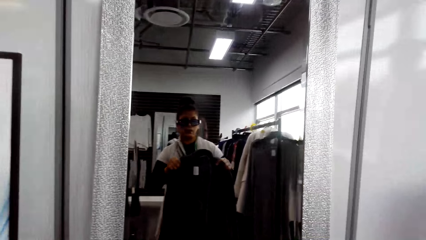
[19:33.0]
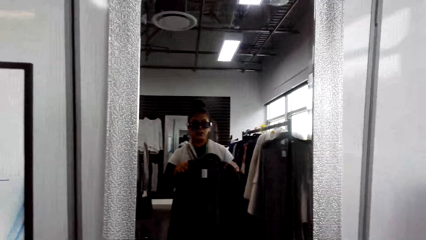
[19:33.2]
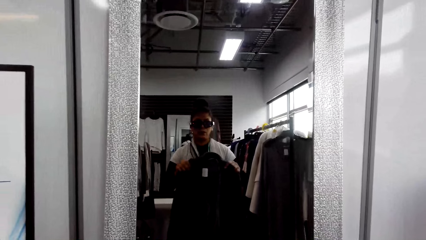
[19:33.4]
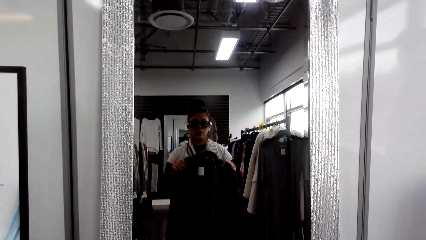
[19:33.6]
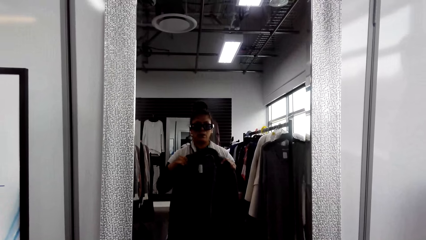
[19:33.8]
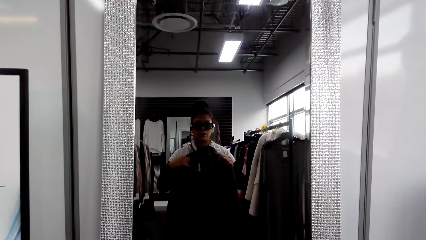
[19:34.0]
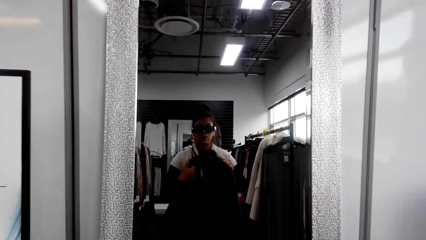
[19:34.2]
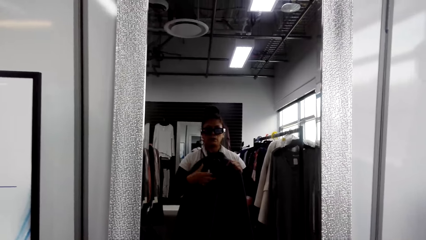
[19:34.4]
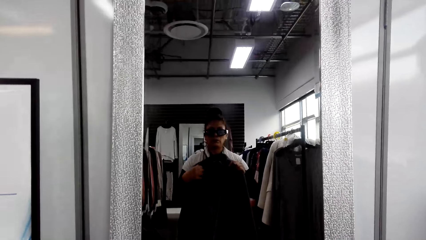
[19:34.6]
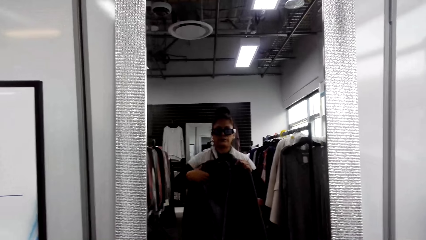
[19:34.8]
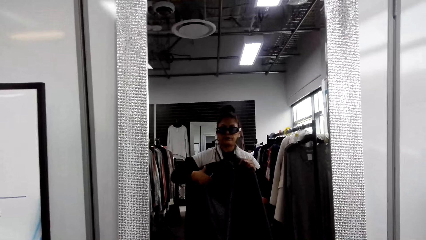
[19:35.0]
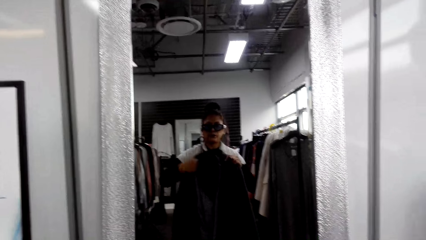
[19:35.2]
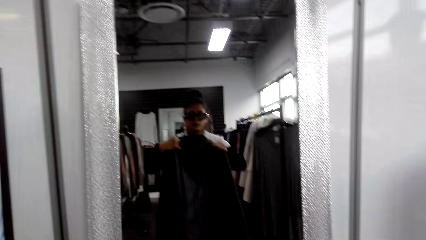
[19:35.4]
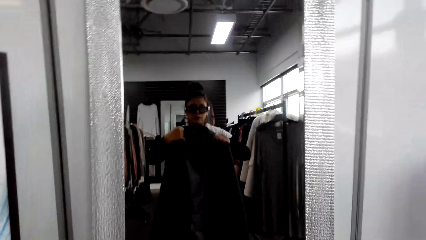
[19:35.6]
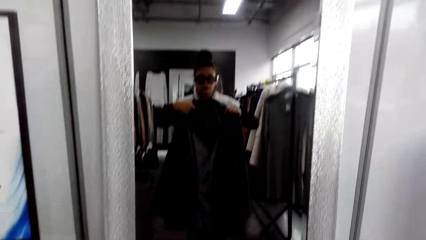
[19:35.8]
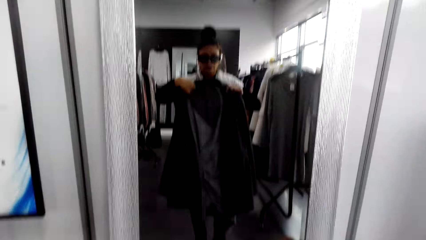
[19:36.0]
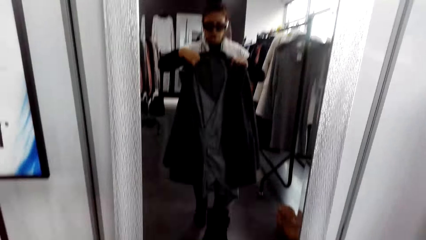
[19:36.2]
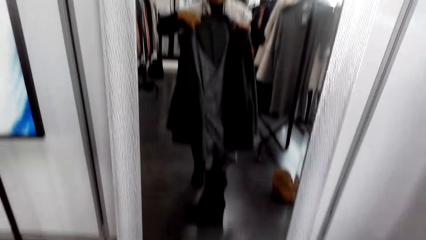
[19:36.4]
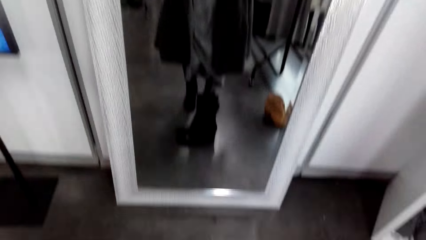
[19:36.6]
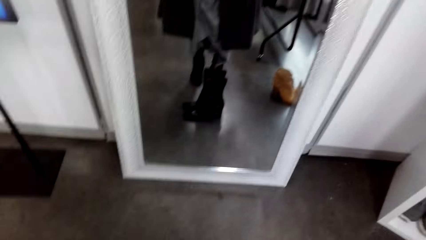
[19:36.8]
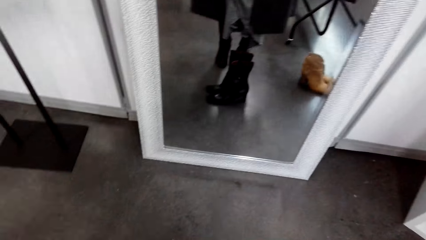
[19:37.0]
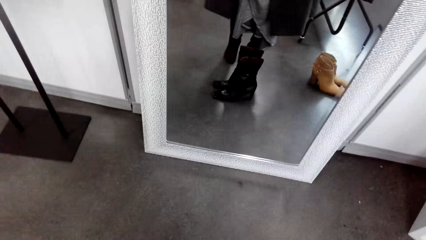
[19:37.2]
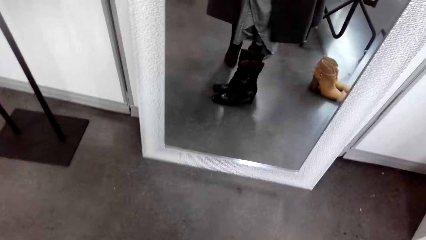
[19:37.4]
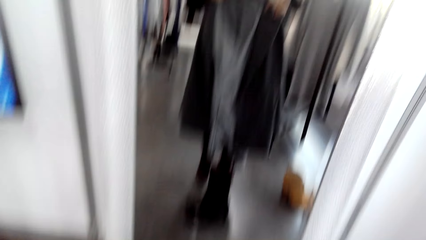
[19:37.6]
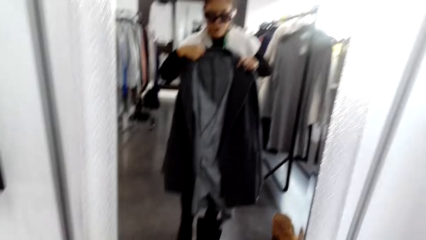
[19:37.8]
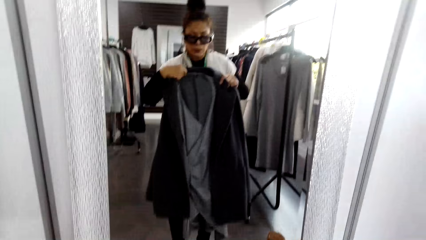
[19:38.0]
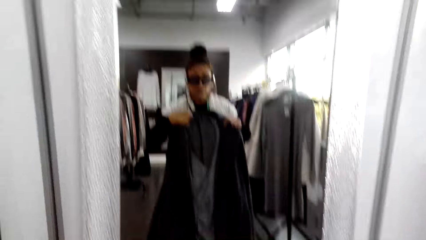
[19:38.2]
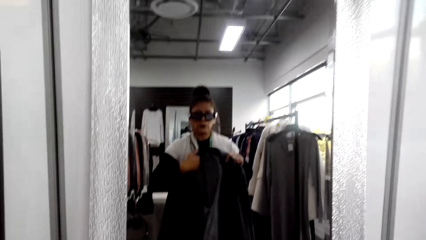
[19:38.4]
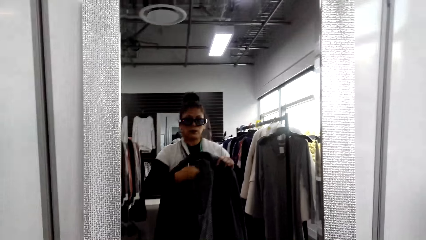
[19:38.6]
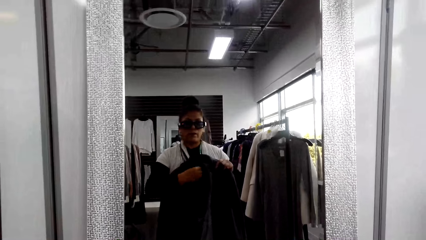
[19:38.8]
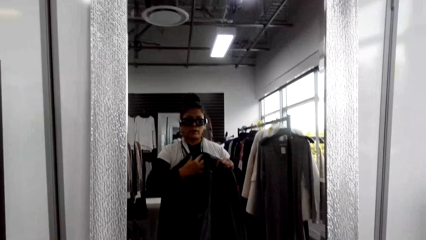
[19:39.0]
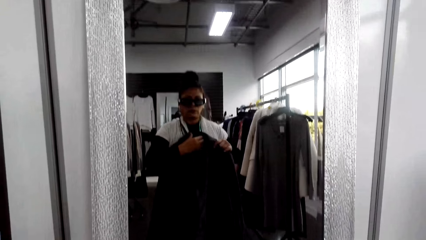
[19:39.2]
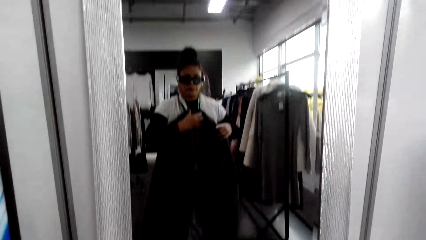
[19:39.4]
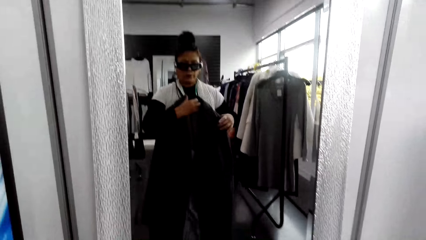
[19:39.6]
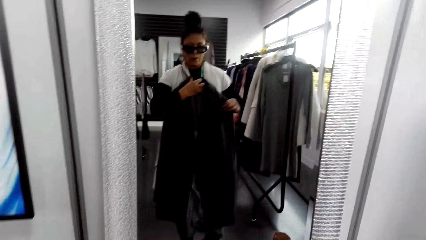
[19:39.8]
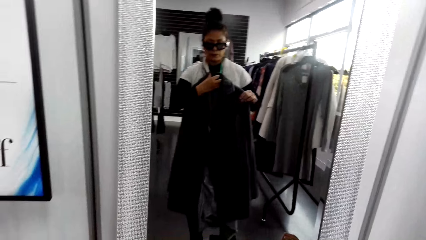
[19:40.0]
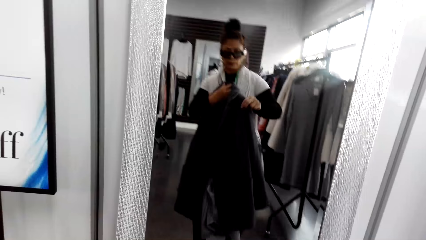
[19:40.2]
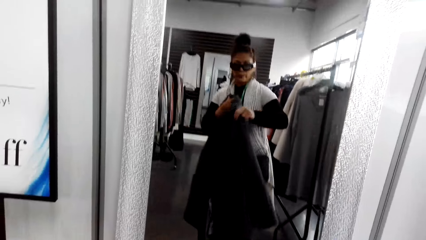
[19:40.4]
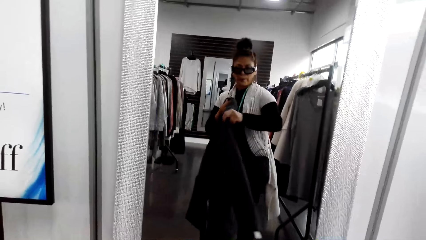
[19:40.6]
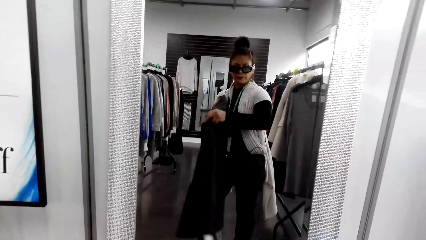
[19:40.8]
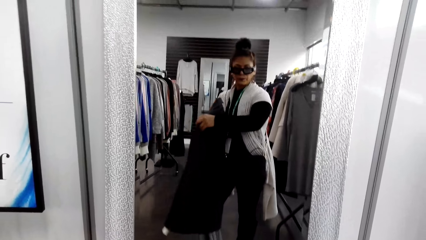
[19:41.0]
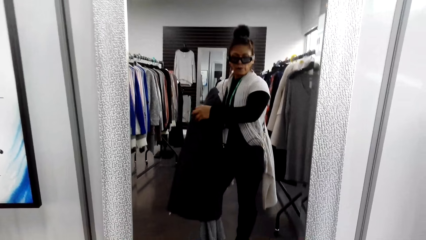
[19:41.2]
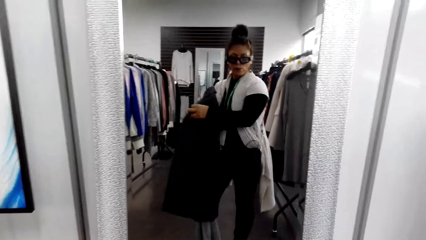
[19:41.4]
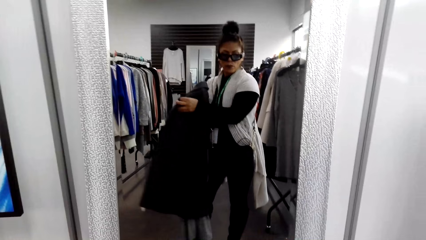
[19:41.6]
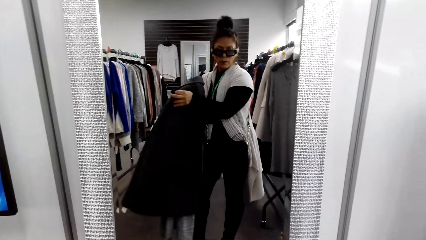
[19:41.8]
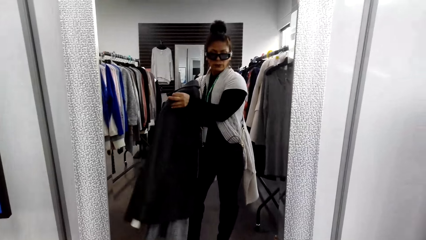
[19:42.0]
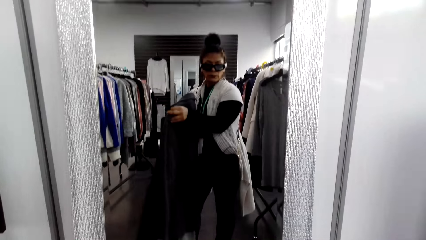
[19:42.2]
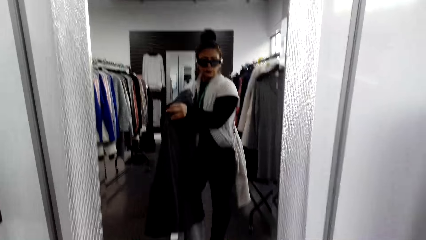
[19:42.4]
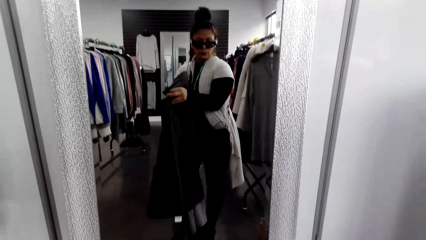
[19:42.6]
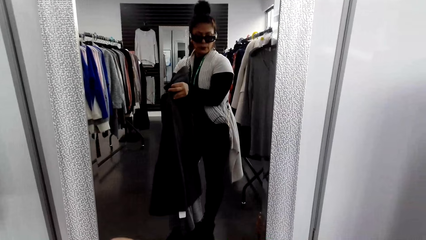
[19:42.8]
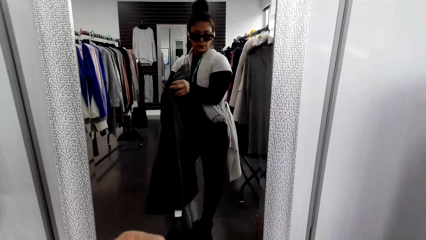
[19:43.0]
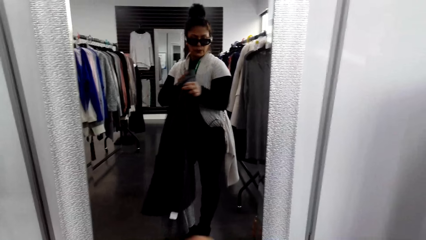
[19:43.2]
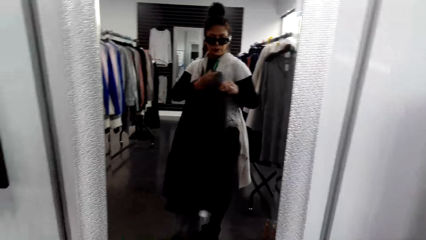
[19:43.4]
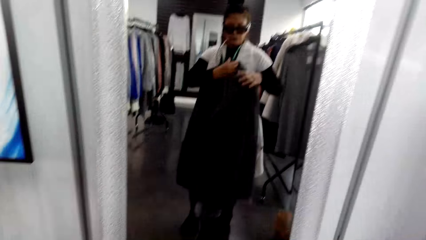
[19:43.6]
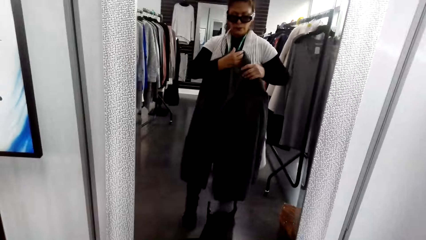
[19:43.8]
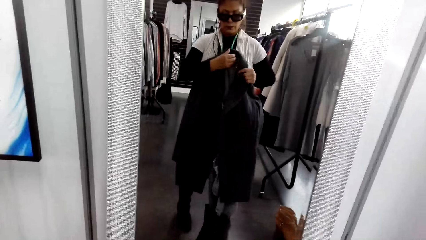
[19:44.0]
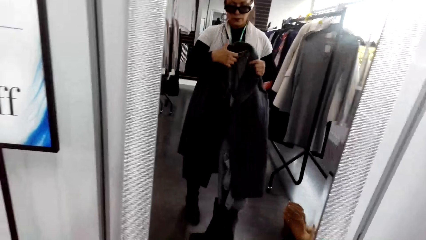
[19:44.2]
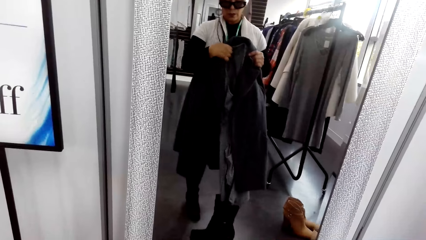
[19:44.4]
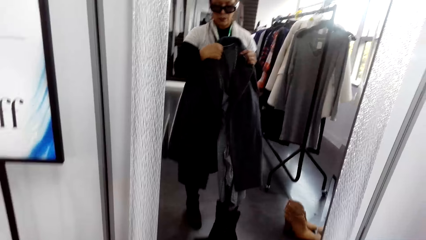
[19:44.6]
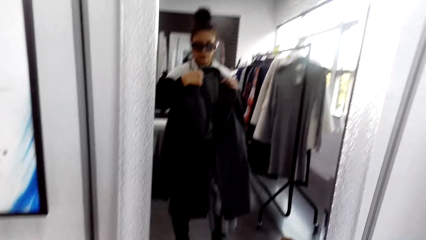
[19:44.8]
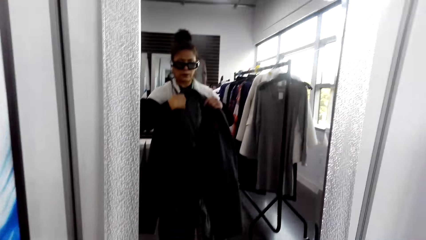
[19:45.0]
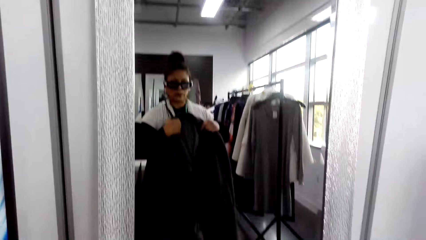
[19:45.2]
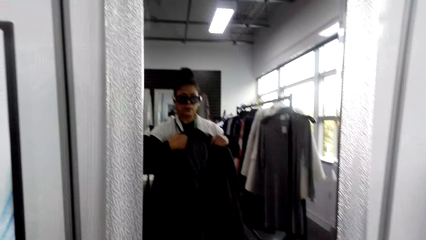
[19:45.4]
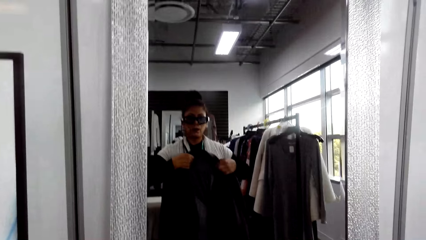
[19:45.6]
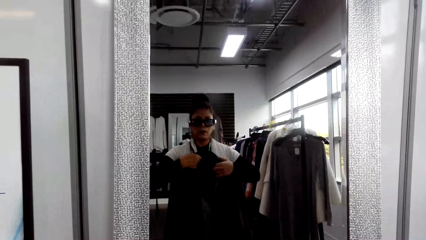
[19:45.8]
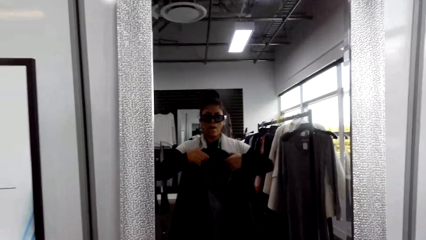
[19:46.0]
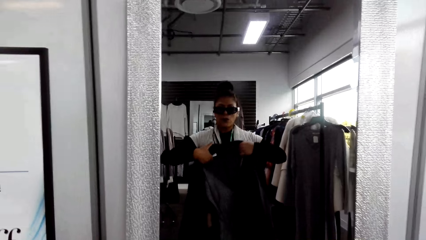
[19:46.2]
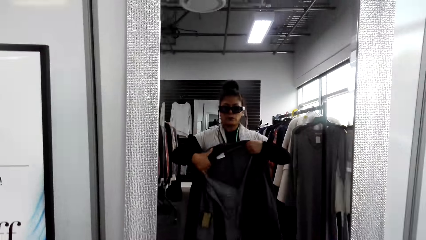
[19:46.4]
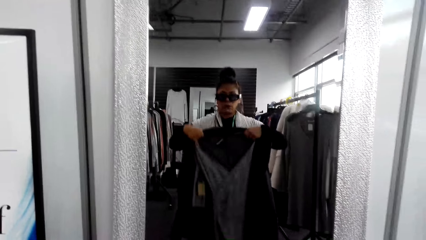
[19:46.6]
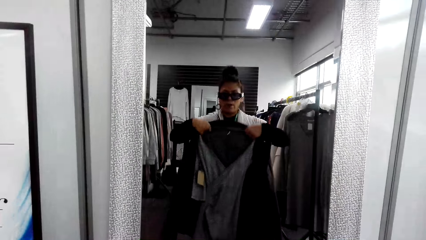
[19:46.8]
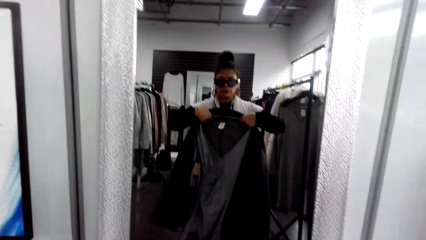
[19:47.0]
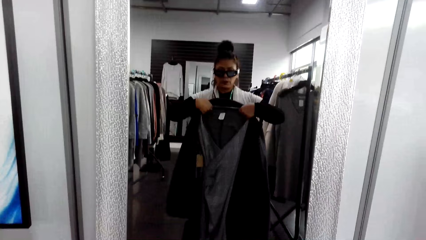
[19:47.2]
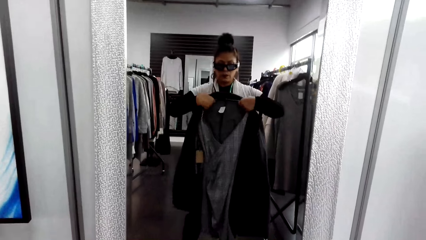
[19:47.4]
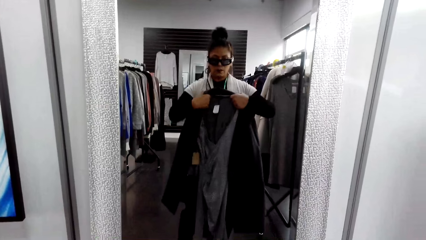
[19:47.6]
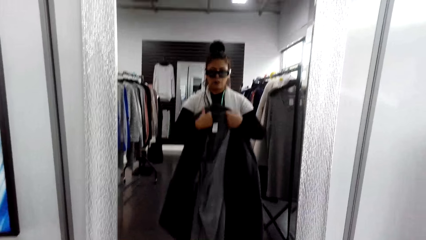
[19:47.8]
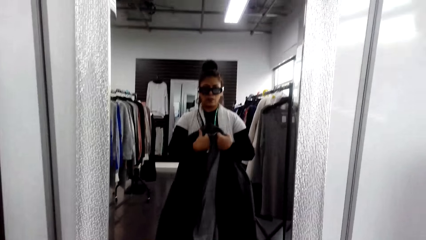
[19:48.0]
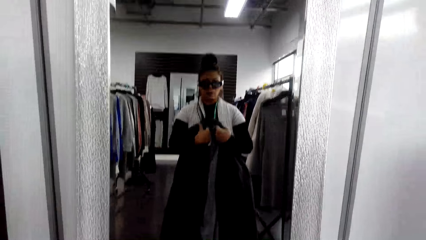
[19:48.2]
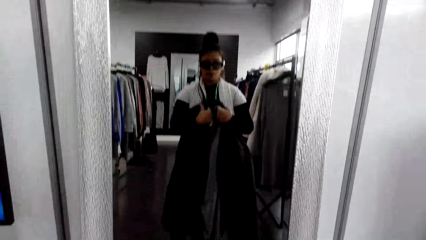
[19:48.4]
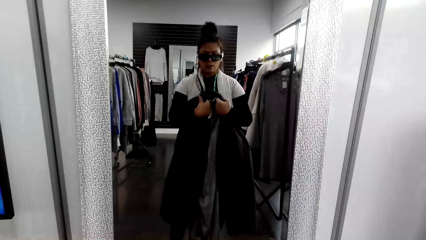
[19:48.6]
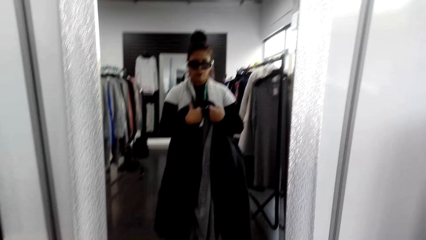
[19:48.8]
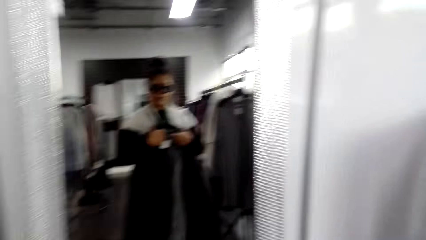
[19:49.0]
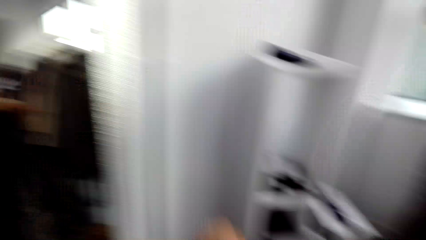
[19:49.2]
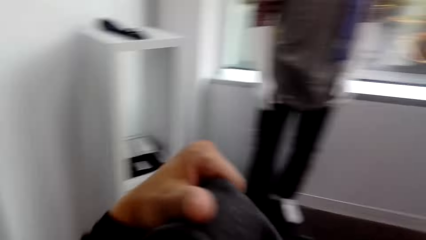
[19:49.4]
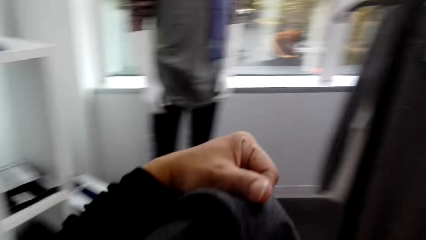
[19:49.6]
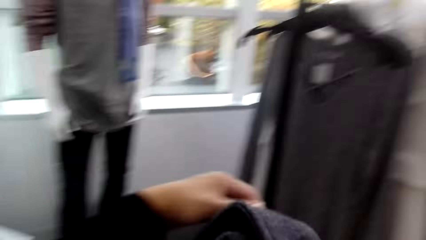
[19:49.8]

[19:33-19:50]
The camera wearer views through the mirror.
